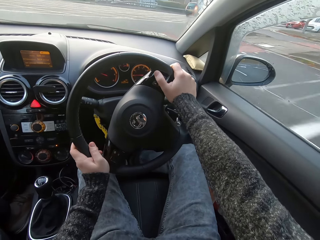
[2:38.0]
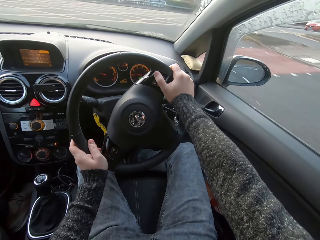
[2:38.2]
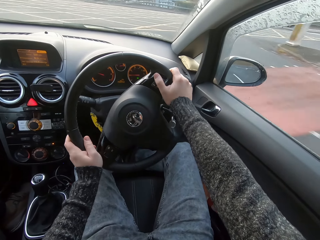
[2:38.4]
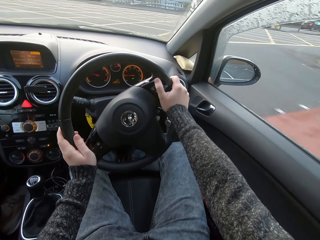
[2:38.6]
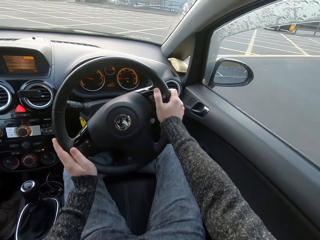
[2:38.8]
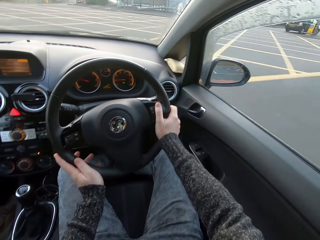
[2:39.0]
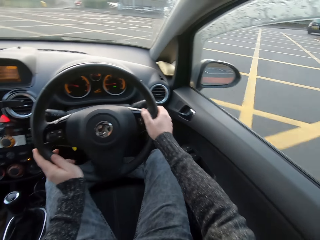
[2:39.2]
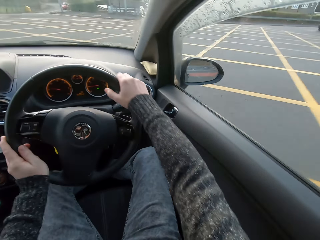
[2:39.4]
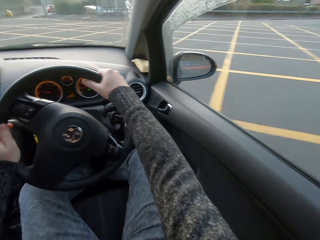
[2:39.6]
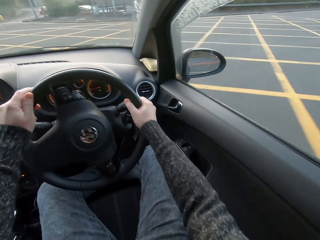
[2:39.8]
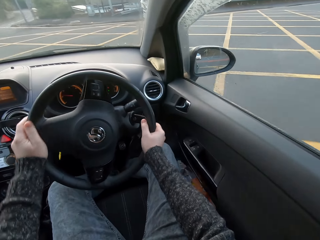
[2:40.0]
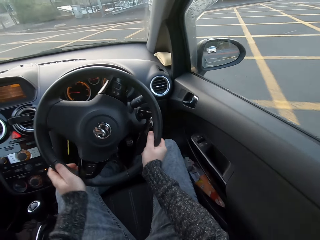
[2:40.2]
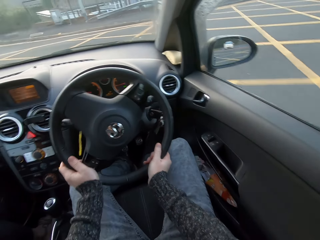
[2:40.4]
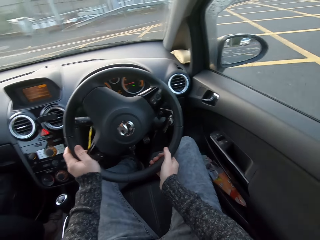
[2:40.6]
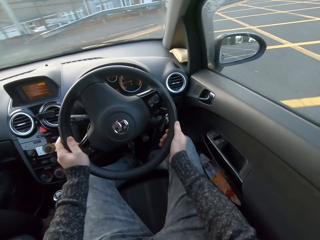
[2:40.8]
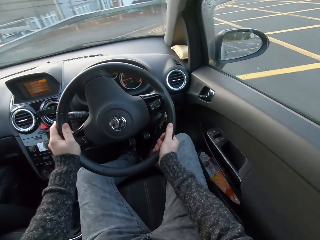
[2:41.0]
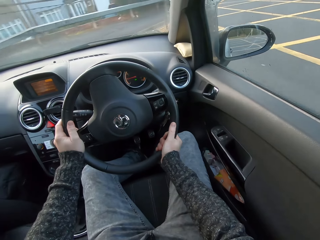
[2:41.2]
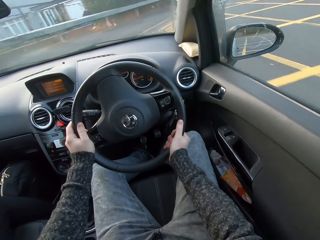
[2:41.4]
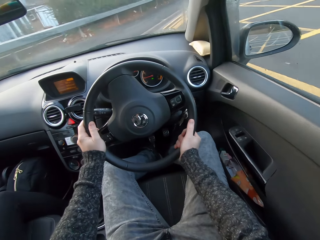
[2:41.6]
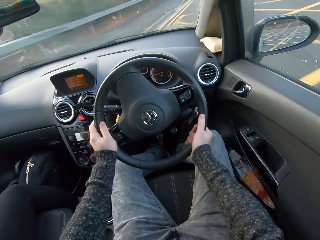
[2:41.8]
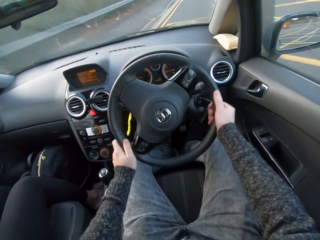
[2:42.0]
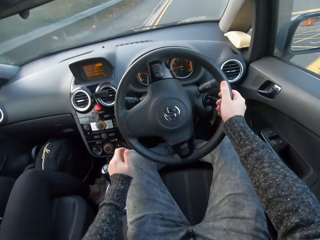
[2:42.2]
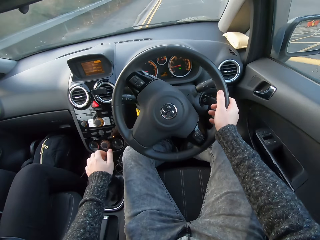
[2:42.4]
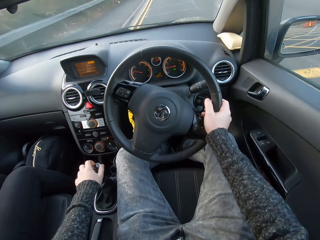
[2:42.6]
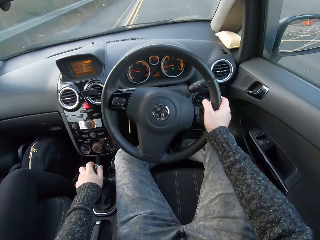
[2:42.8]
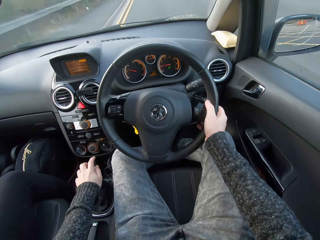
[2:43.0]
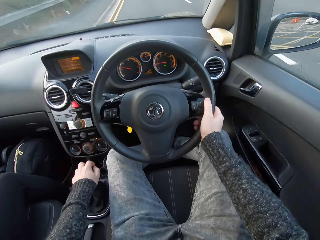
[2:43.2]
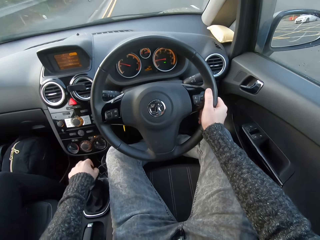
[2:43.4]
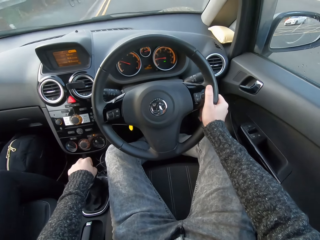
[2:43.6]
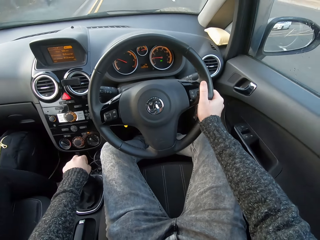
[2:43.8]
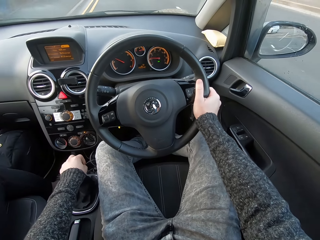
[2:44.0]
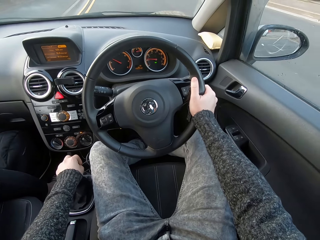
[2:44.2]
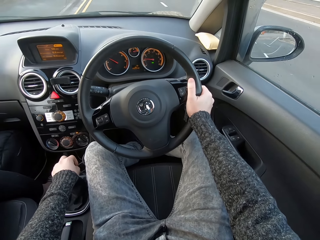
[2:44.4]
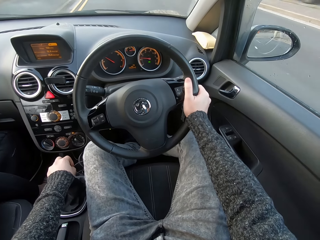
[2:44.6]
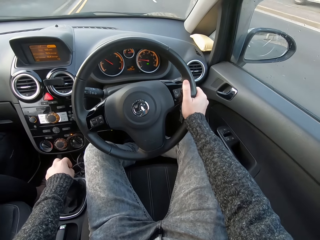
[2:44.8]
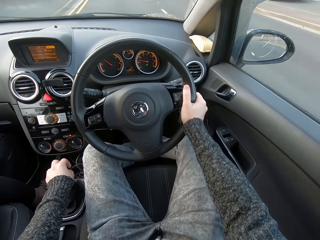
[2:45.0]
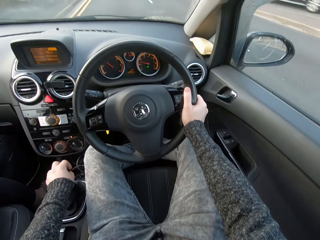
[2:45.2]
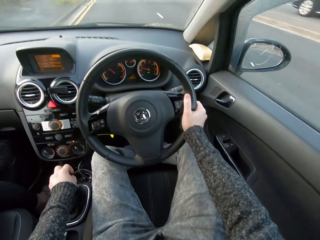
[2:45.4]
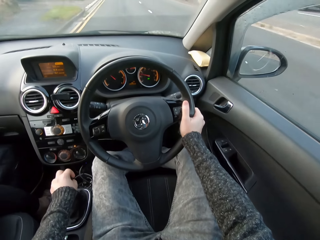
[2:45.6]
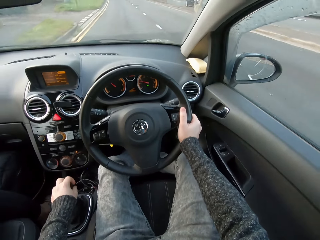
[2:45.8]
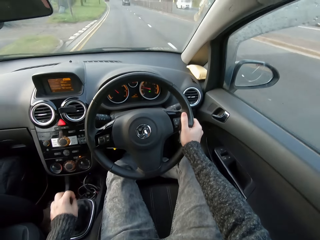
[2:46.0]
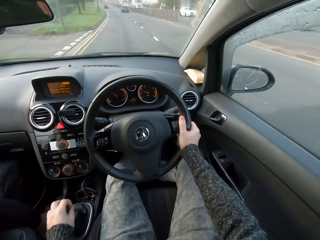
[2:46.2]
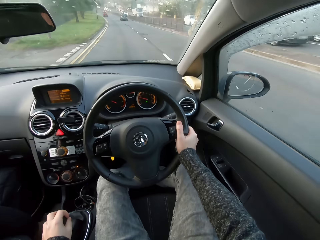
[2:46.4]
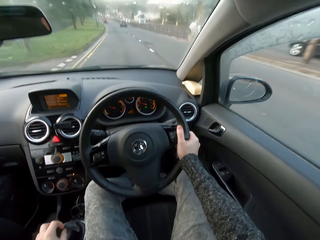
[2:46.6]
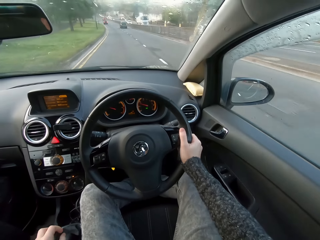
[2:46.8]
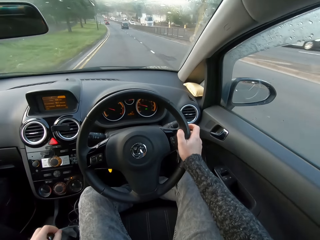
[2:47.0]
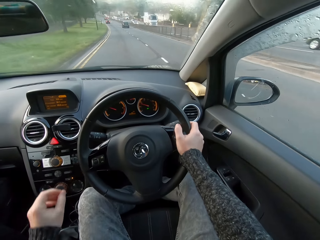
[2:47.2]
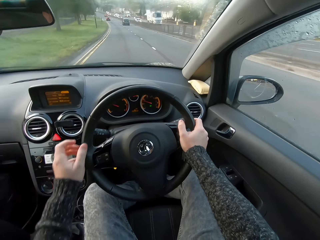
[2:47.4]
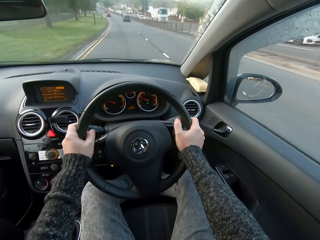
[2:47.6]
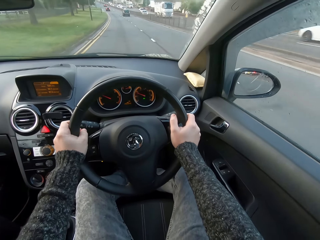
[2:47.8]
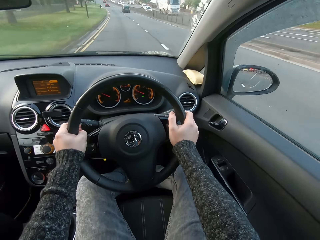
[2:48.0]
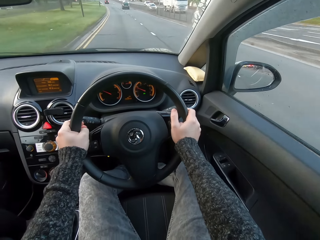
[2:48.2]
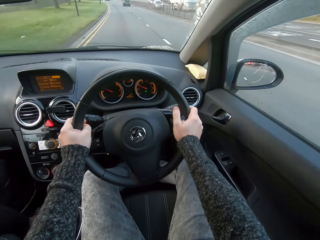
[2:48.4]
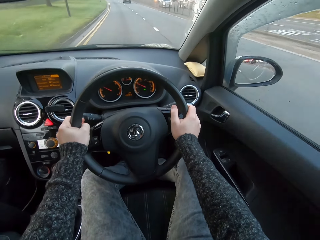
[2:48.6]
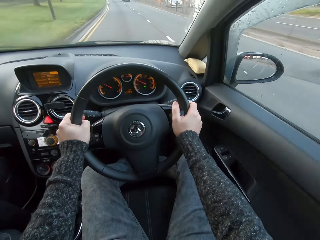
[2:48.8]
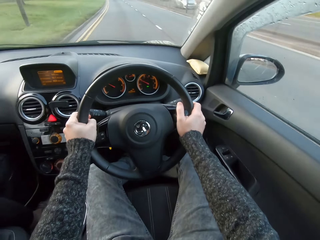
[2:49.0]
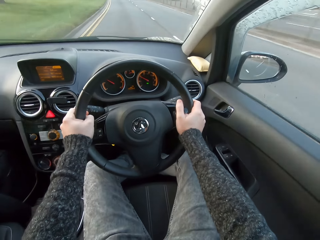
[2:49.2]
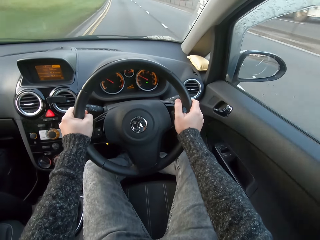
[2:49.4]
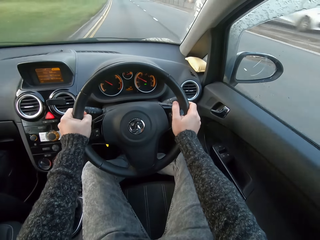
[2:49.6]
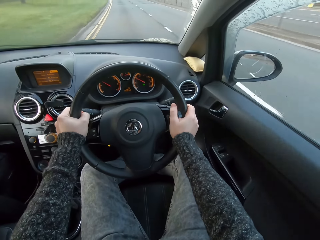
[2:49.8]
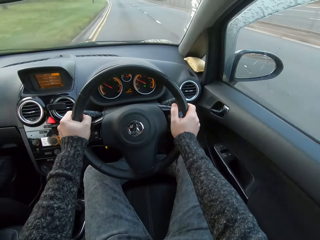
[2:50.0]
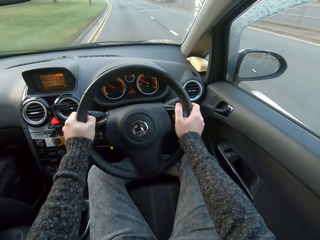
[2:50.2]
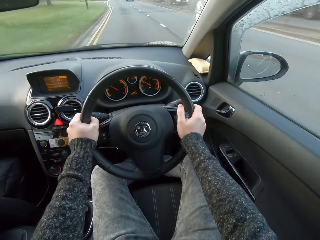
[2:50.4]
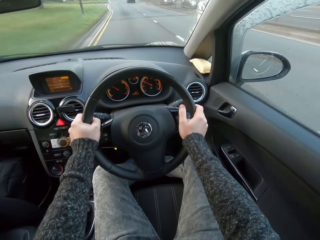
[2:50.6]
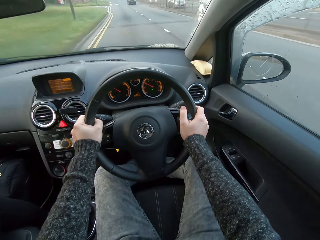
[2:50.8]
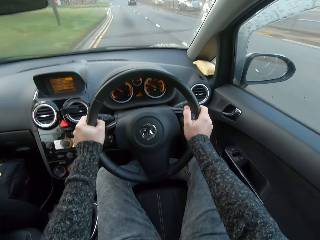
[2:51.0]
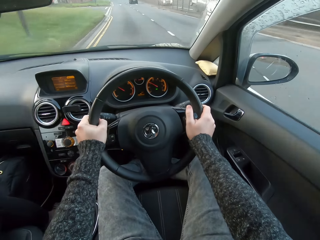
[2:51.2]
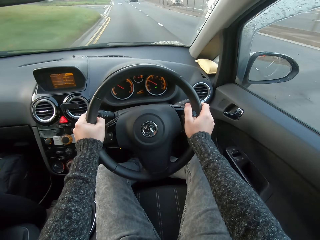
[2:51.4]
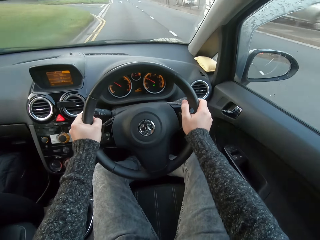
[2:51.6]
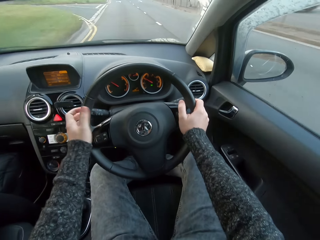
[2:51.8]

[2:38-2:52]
The camera wearer puts a hand on the steering. They touch the gear. They shift the gear with the left hand. They put a hand on the steering.

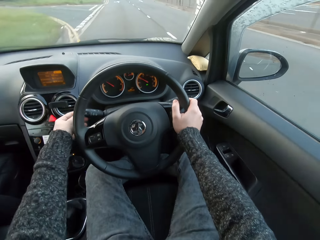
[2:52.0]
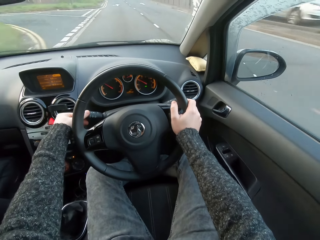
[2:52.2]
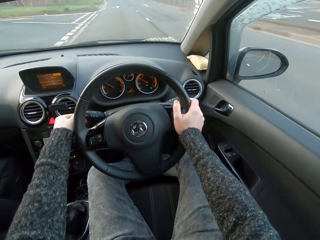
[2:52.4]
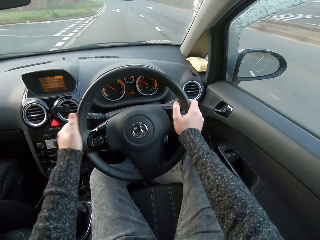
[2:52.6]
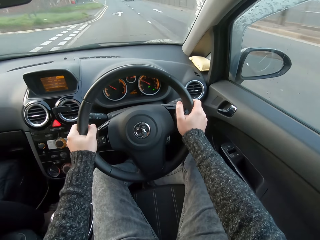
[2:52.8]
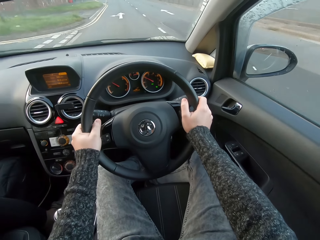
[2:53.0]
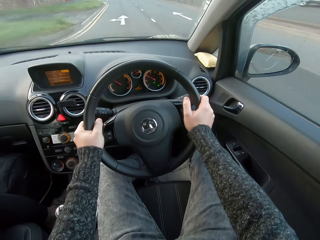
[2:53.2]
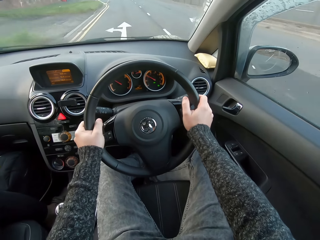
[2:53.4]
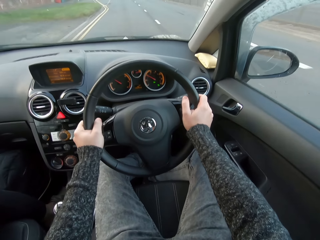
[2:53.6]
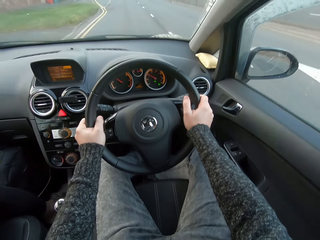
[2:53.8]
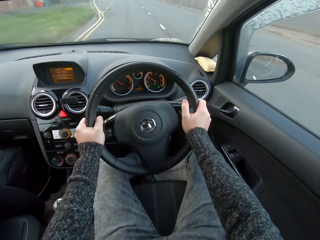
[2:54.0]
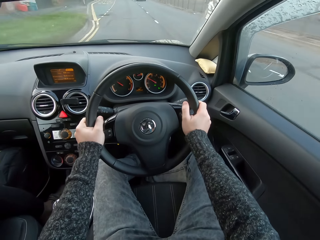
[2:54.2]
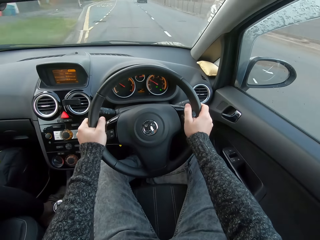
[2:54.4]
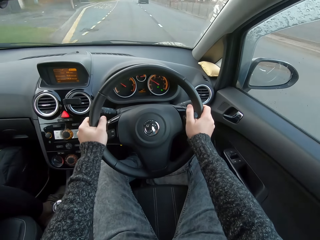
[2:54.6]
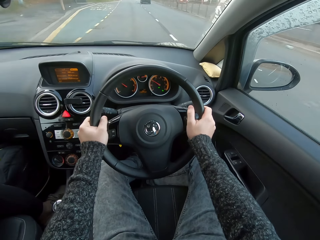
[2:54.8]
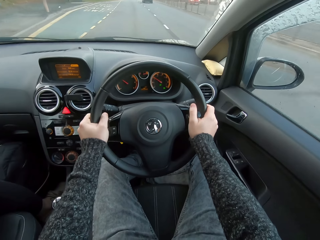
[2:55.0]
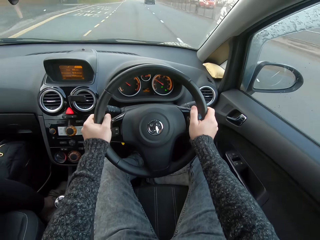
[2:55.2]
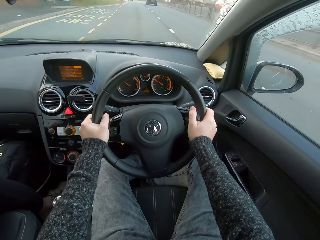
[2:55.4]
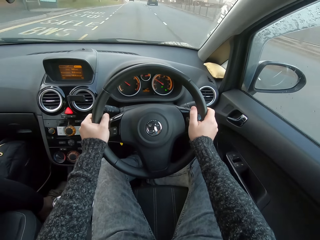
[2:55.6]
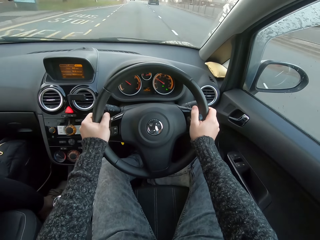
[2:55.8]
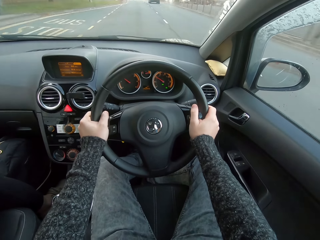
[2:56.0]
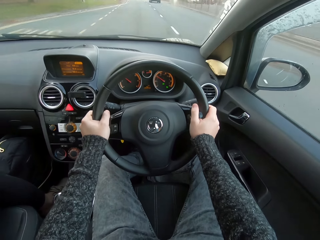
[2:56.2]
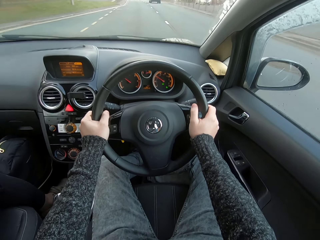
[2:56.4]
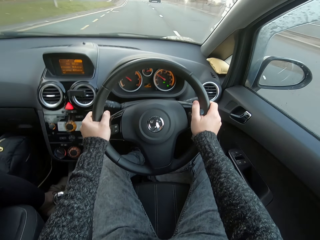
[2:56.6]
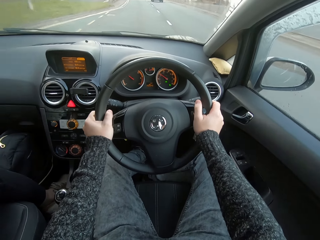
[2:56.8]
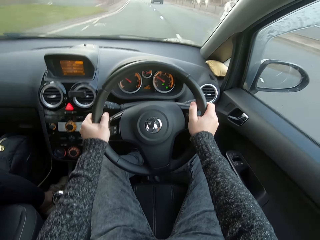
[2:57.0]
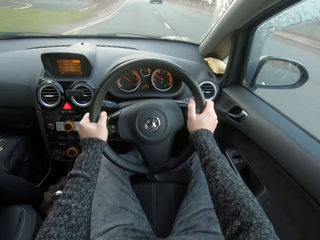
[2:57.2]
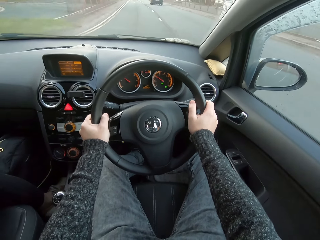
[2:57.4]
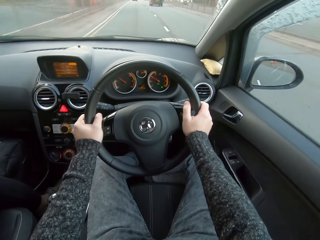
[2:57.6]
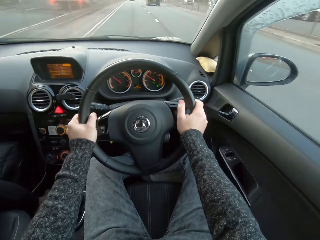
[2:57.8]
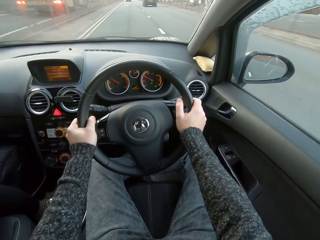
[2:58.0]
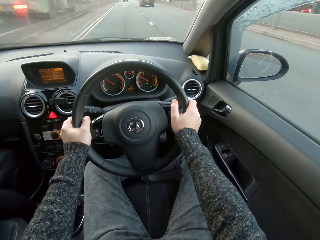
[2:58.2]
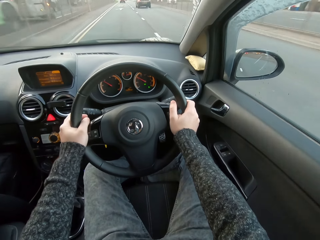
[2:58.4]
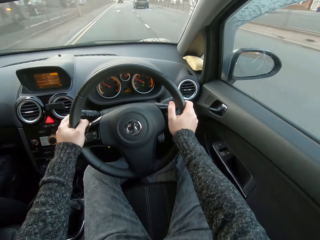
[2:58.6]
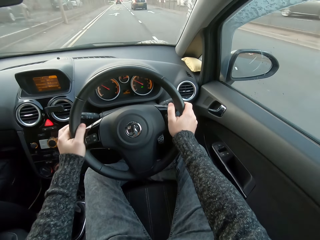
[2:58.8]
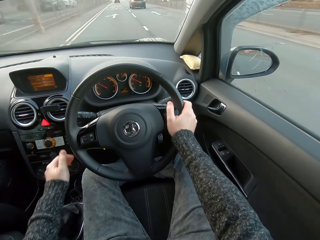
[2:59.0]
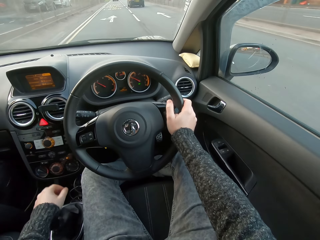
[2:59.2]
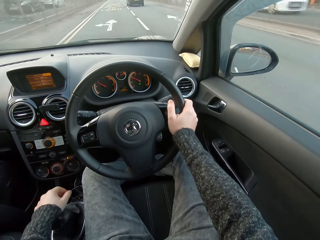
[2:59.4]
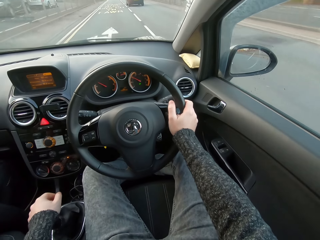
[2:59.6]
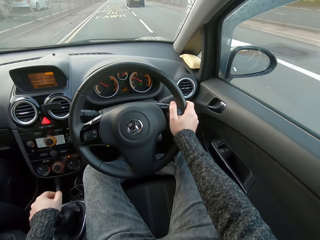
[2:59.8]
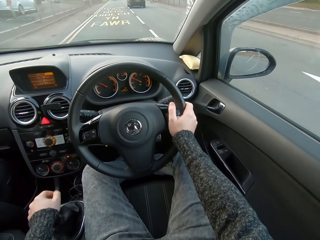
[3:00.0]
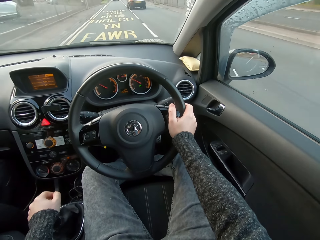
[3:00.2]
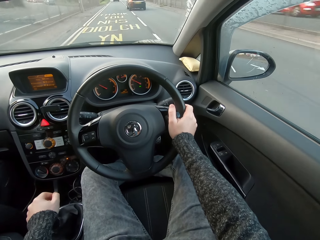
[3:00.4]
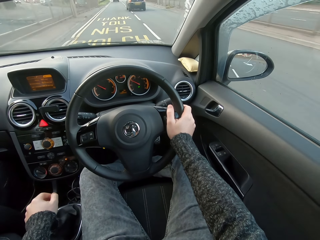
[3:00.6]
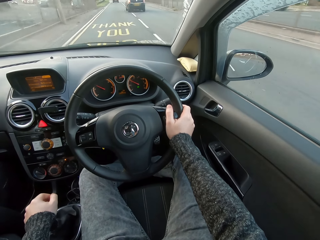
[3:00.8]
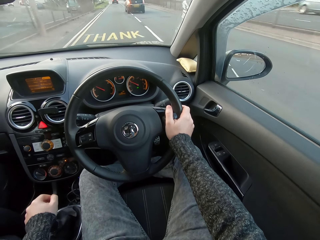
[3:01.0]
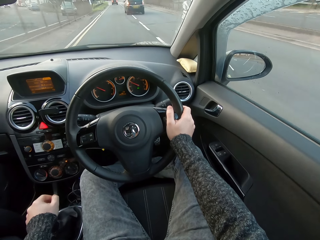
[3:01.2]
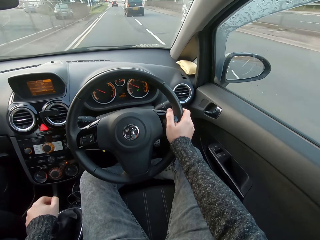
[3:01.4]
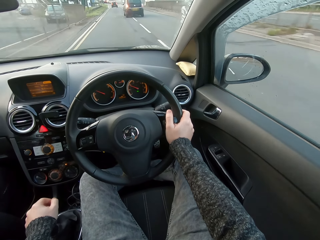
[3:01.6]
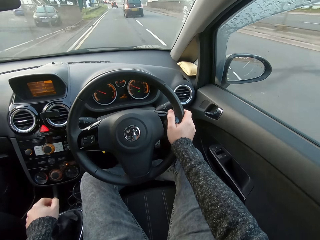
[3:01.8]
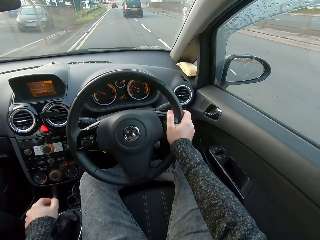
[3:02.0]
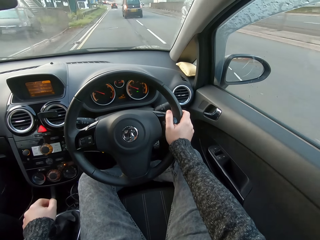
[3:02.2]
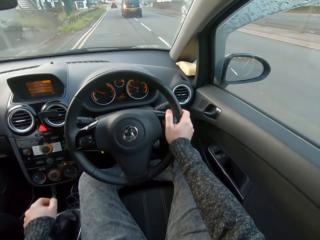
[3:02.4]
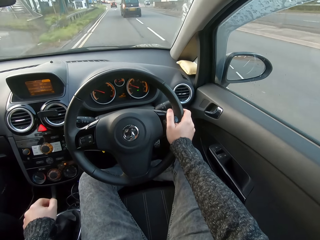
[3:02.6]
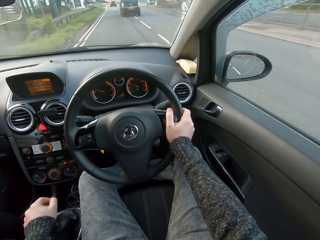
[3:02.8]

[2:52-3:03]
The camera wearer puts a hand on the gear.
